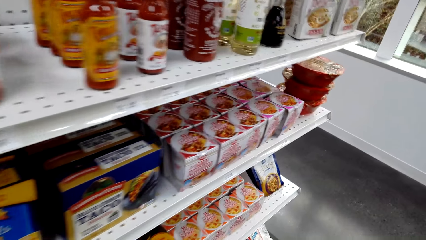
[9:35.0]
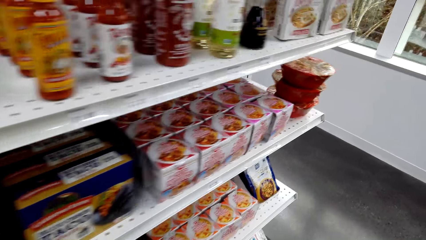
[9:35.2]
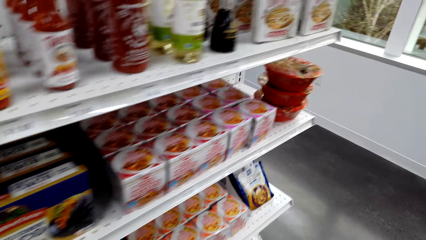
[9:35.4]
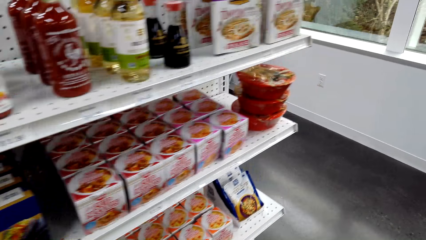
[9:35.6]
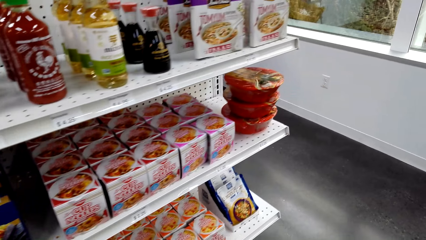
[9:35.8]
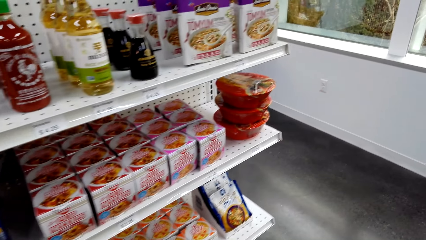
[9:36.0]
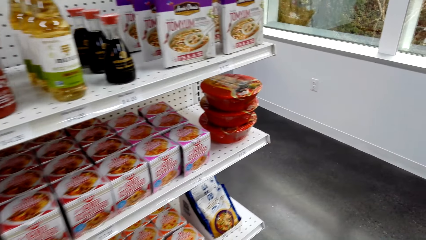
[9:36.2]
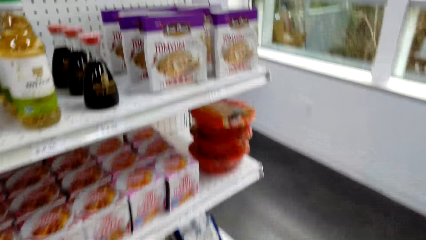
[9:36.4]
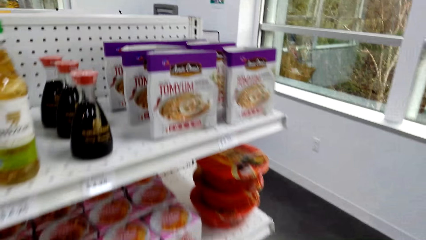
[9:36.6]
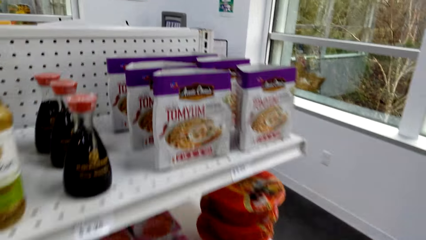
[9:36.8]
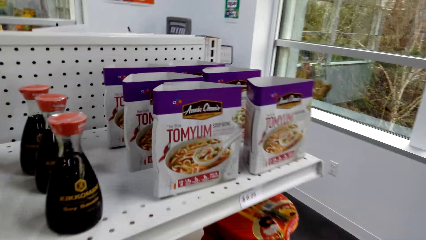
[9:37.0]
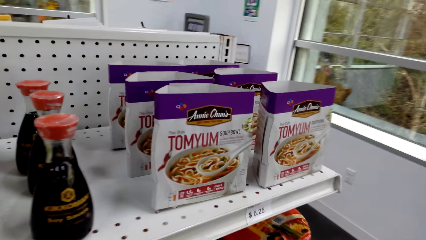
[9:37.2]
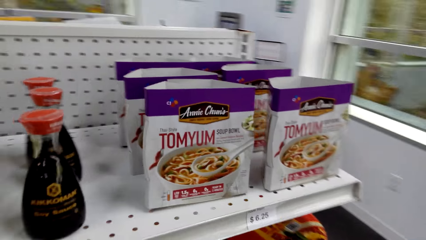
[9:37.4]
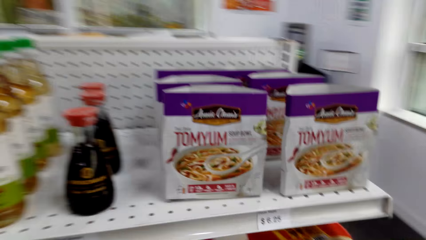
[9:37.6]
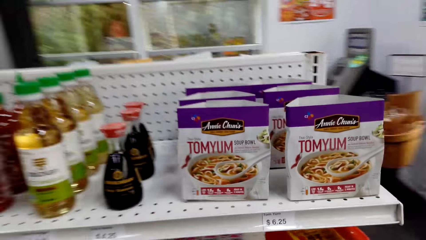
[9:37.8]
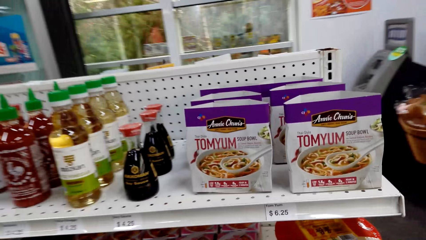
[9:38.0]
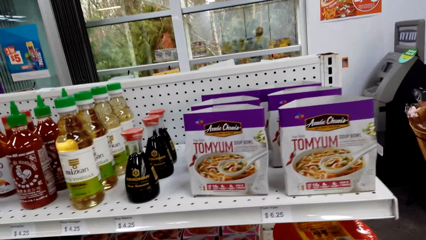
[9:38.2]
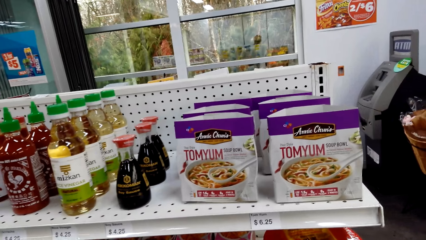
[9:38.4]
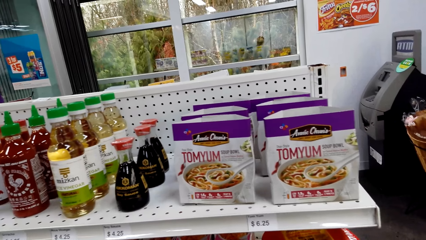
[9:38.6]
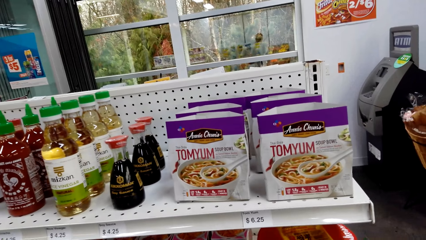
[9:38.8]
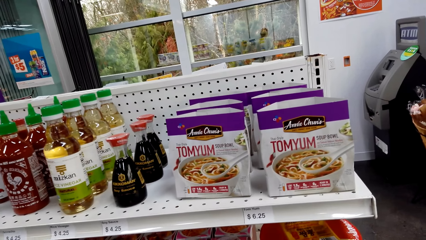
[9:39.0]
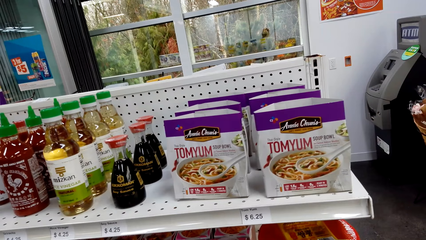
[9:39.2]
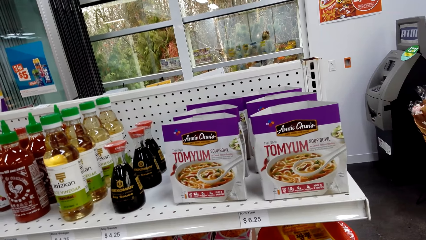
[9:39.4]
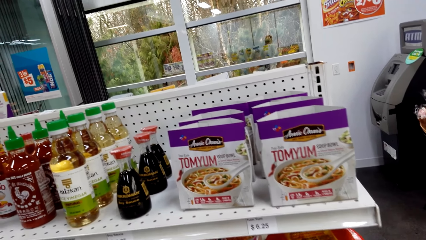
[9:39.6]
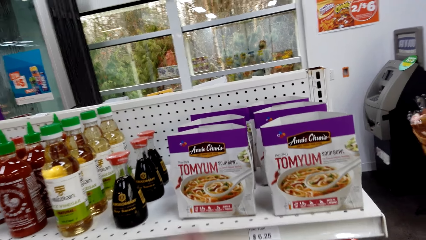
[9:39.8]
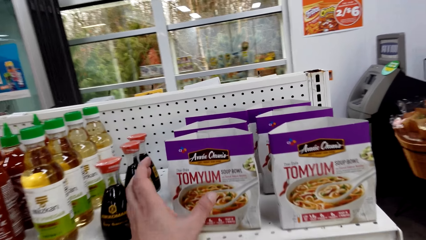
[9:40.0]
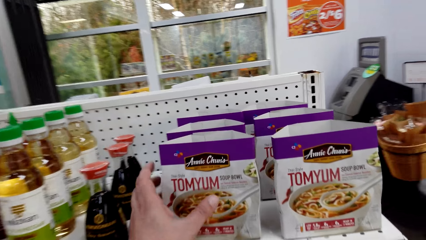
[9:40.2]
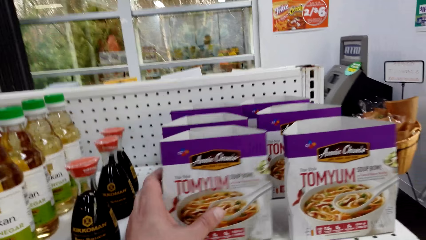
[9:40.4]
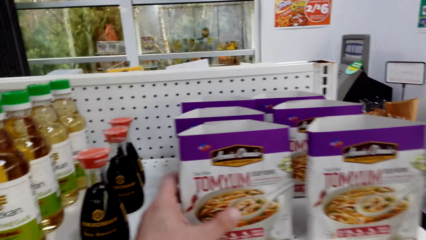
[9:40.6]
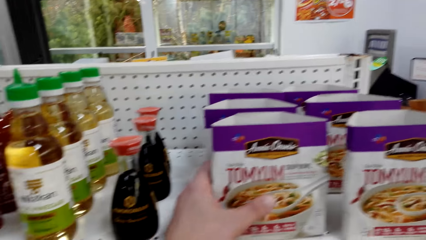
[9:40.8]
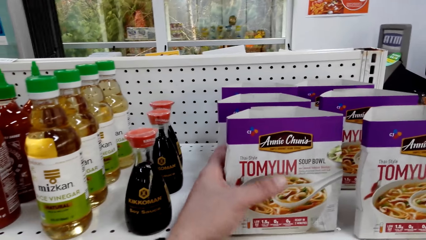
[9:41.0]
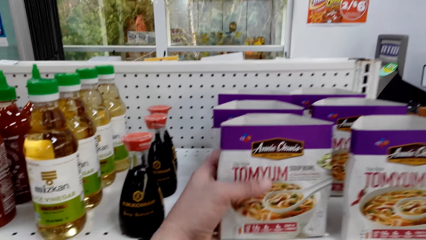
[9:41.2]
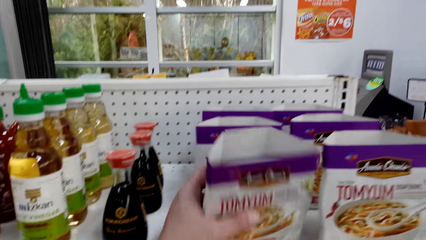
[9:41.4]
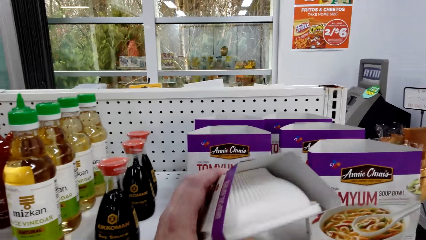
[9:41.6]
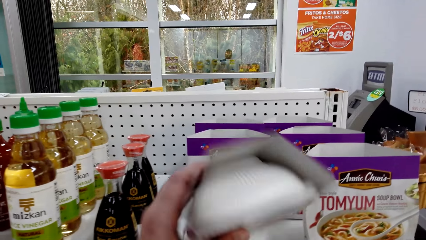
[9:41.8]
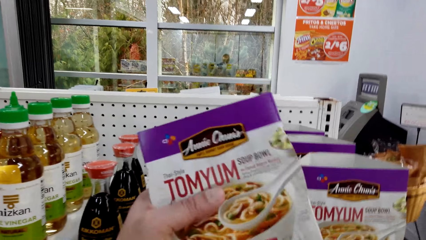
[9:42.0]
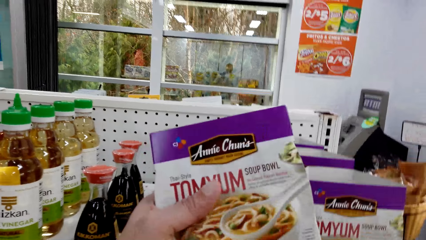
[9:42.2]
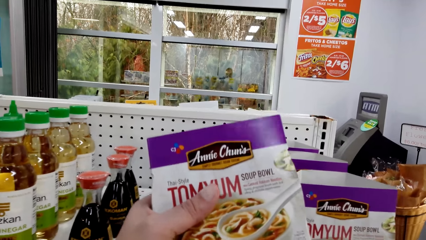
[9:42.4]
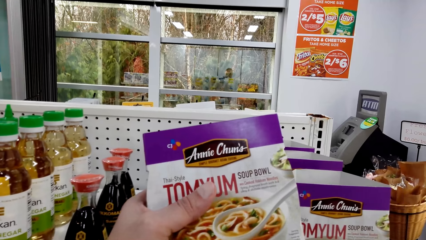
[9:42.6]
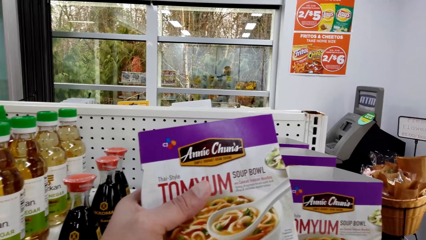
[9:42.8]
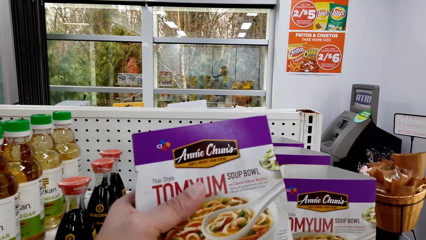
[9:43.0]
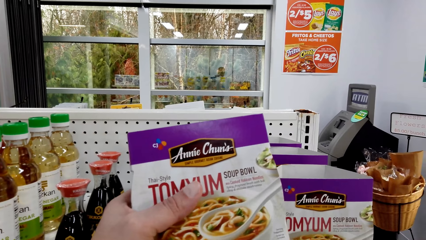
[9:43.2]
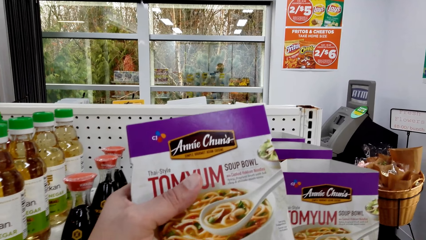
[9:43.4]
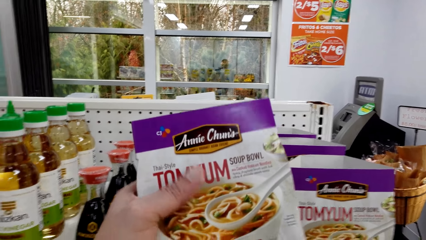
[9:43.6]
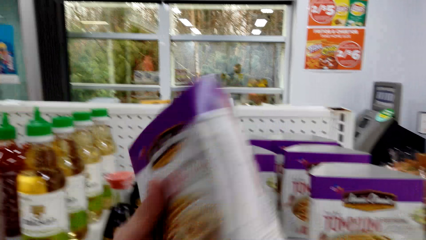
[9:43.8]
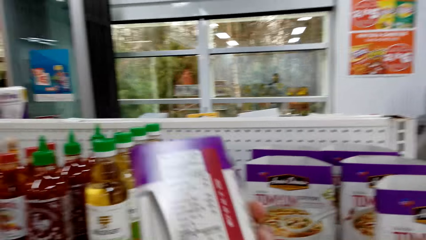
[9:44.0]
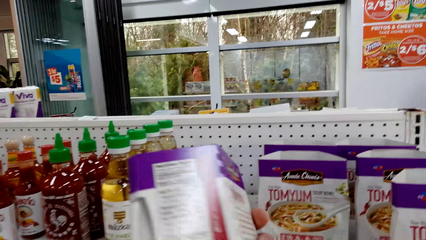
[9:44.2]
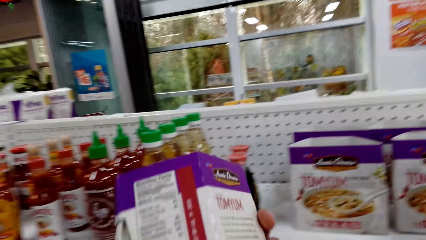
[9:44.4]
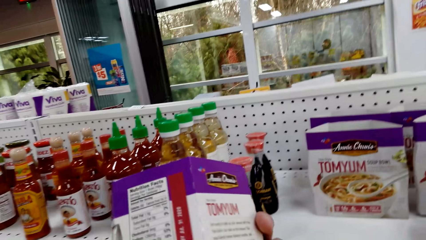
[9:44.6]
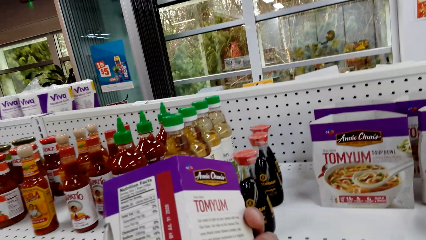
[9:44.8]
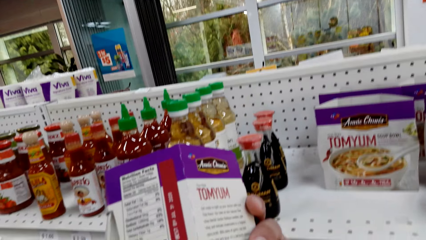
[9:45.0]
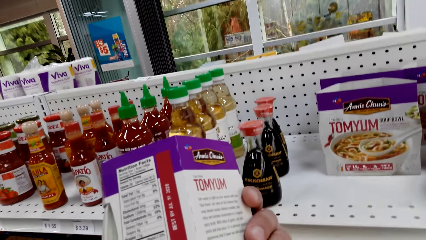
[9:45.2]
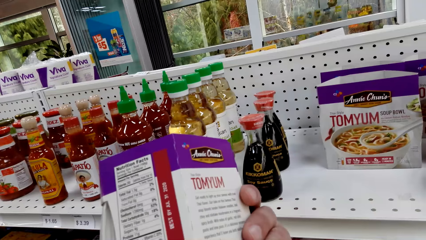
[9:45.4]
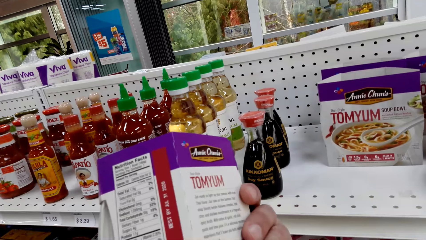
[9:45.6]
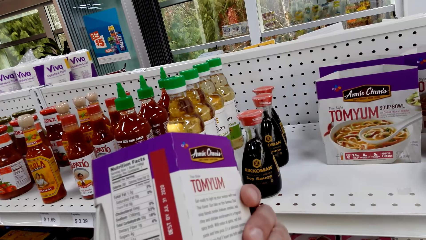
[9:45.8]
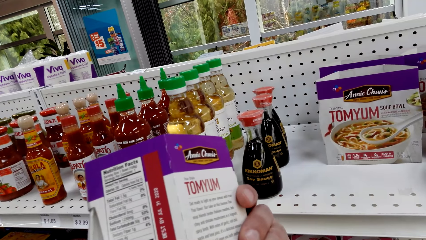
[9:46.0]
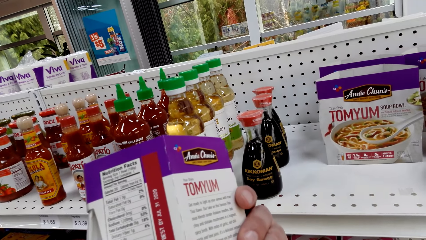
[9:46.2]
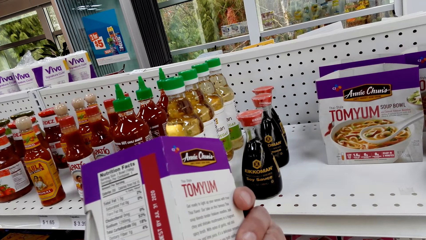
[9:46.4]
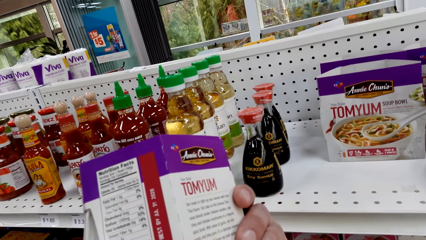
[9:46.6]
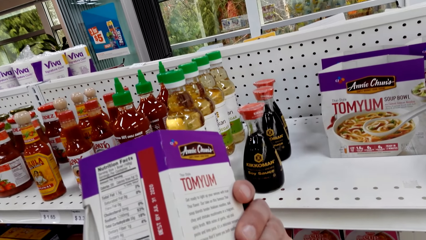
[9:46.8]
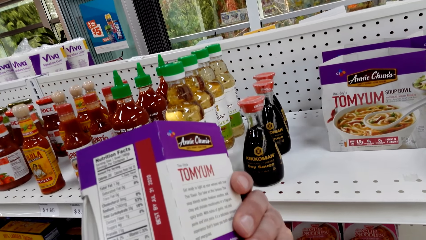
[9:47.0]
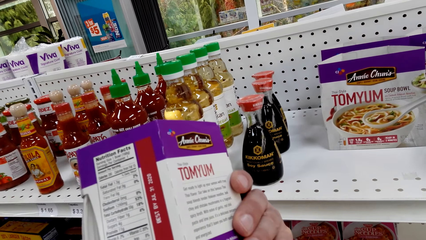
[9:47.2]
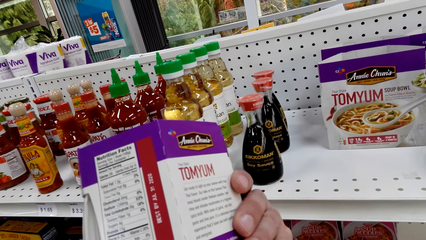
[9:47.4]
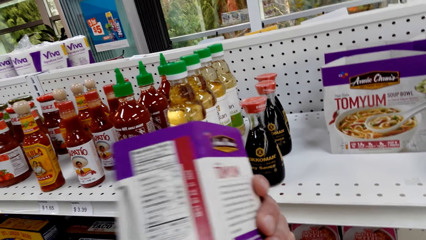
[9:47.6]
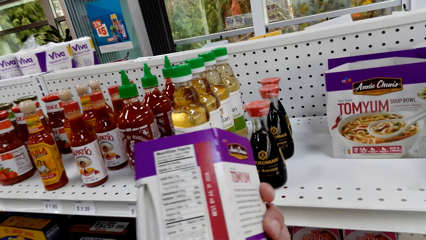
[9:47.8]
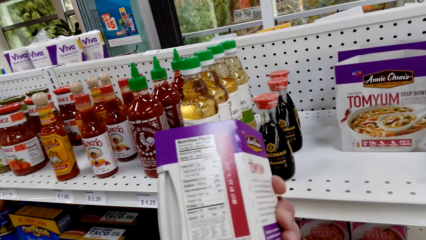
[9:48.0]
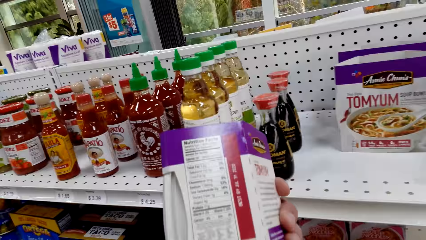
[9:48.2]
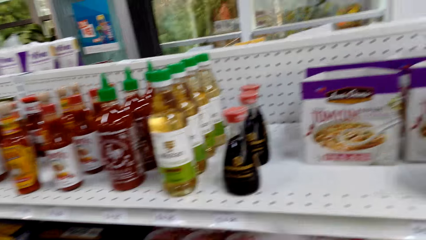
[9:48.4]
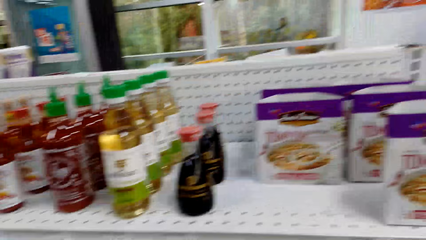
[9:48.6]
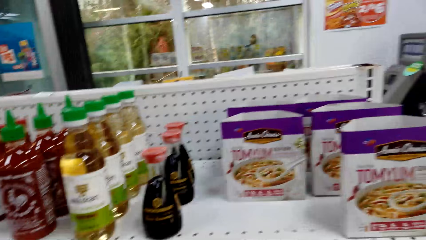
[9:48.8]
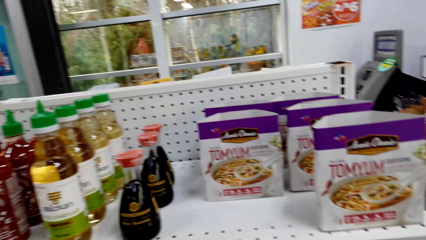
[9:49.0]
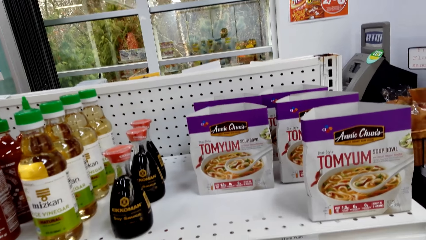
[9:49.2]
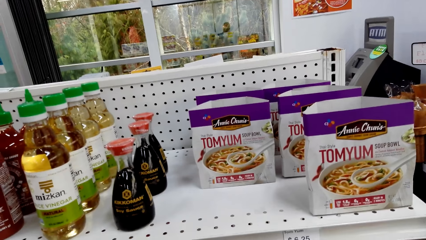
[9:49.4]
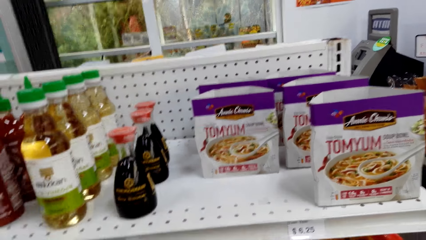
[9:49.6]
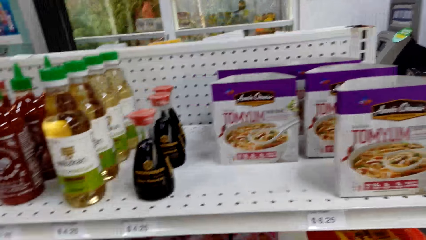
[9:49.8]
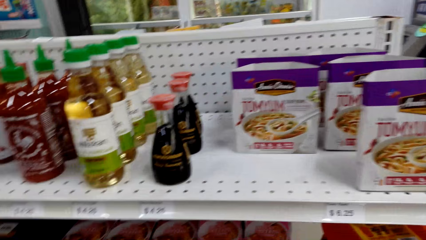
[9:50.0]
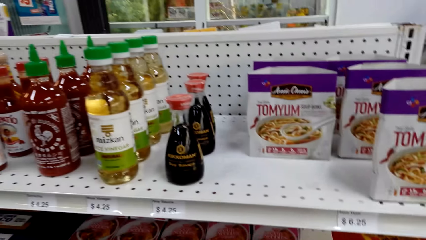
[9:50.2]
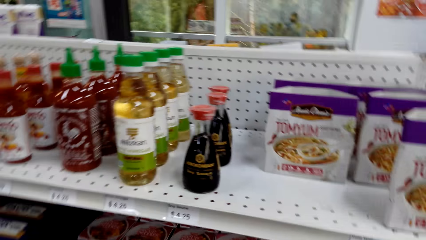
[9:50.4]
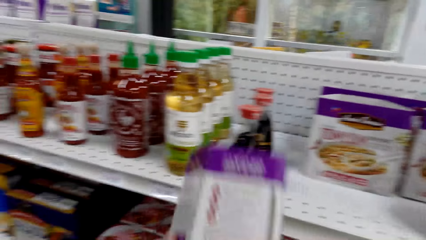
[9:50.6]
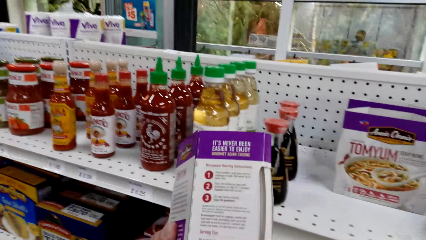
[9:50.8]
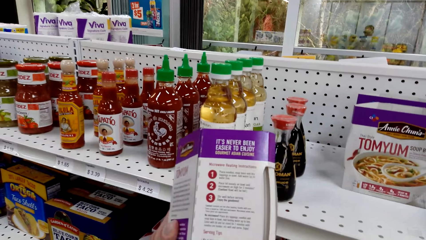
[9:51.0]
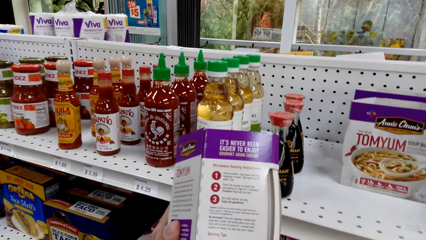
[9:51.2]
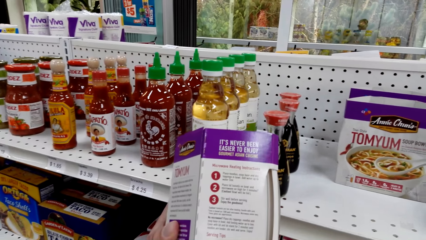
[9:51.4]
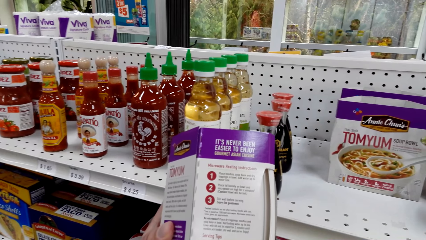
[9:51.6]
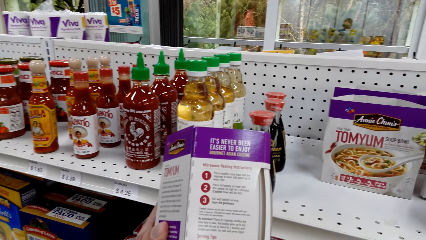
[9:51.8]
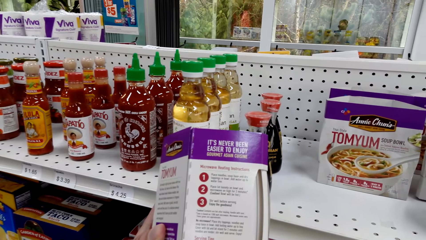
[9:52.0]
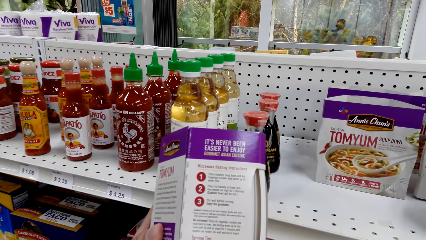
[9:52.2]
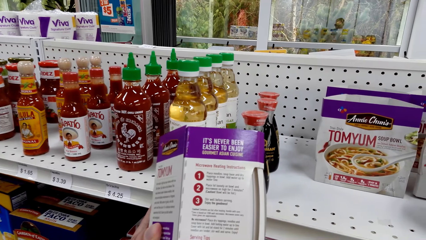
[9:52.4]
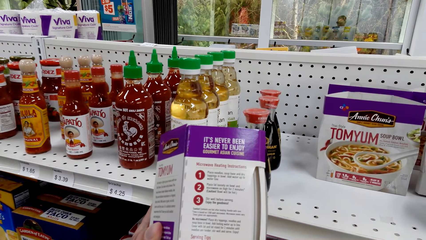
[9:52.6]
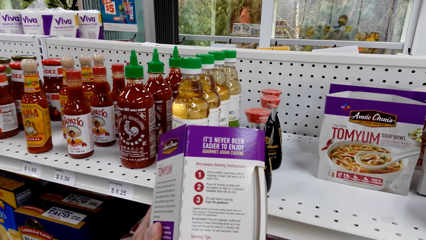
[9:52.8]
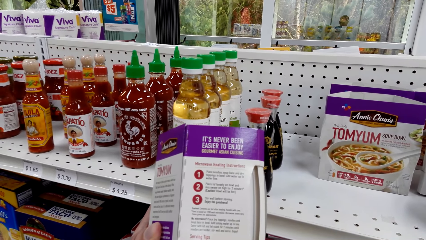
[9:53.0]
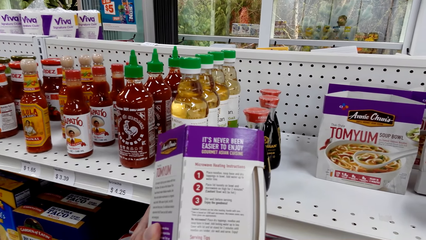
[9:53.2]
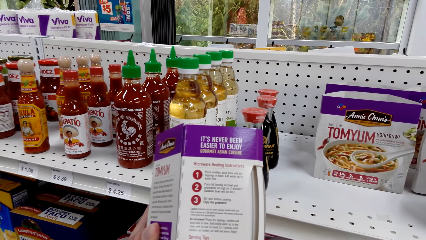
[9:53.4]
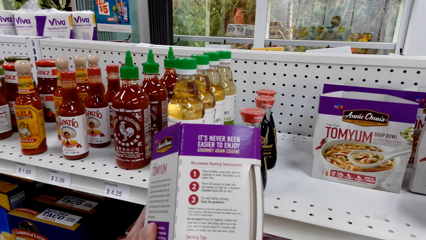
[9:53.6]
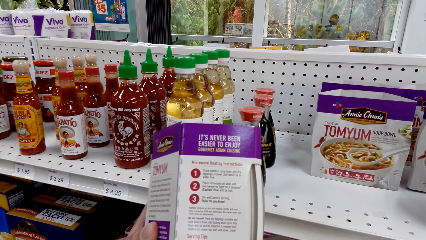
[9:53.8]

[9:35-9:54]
The camera wearer picks up a box of Tomyum. They hold the Tomyum. They read through the box. They lift the Tomyum.
